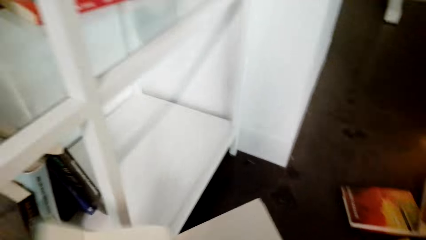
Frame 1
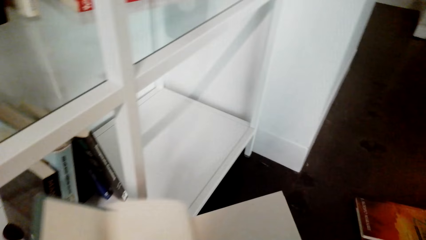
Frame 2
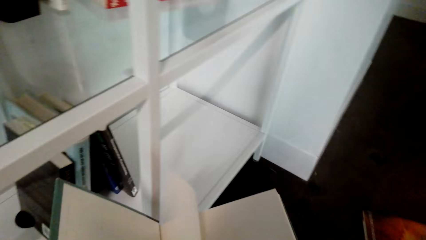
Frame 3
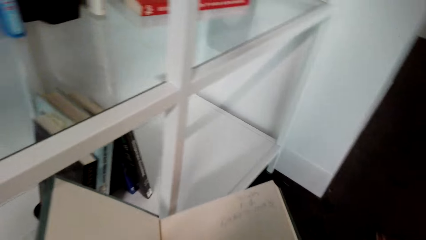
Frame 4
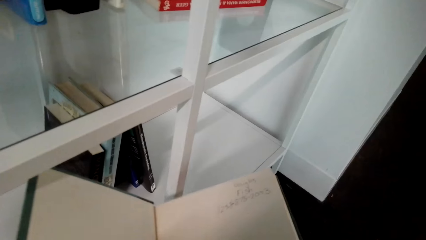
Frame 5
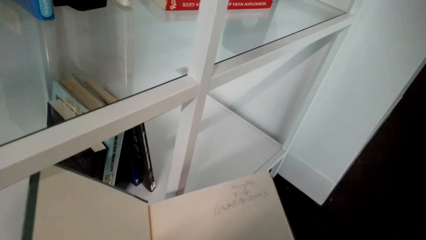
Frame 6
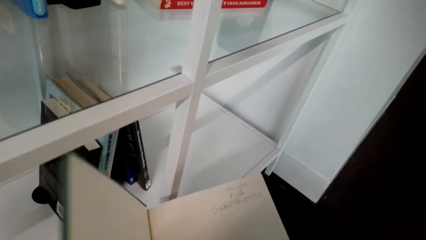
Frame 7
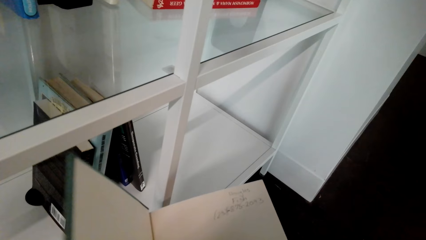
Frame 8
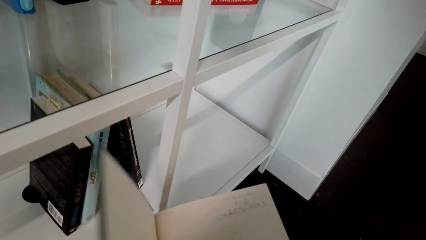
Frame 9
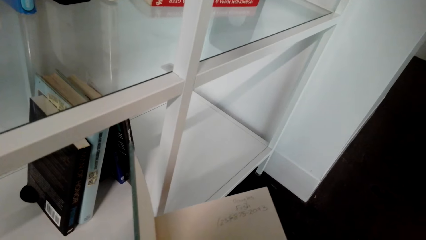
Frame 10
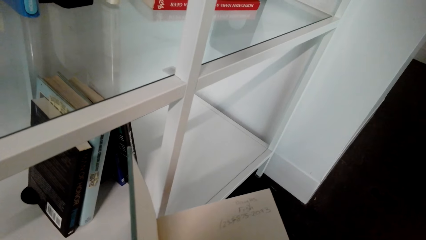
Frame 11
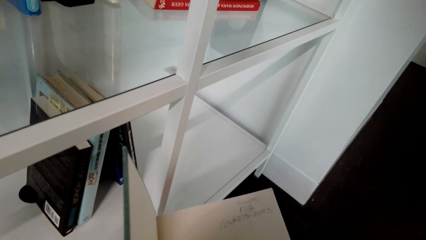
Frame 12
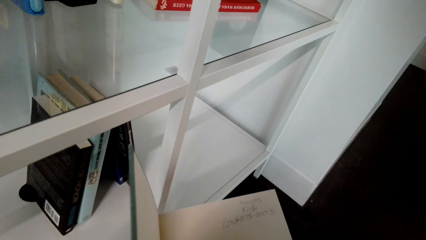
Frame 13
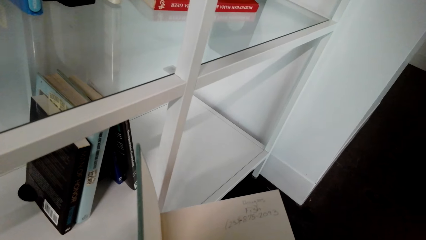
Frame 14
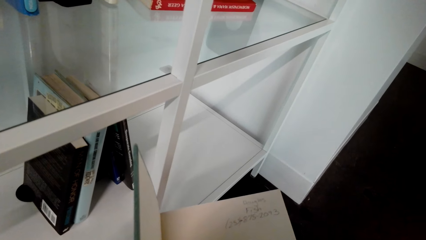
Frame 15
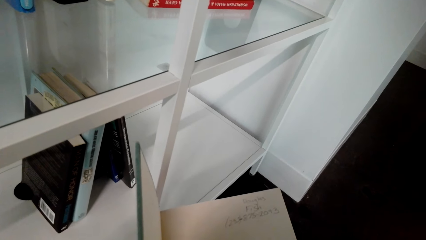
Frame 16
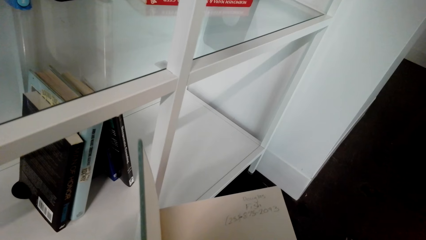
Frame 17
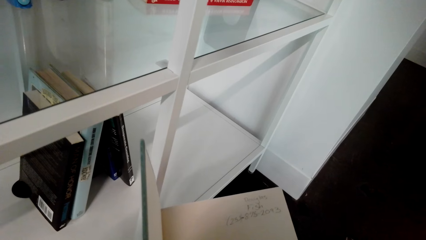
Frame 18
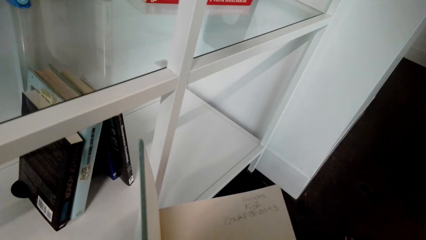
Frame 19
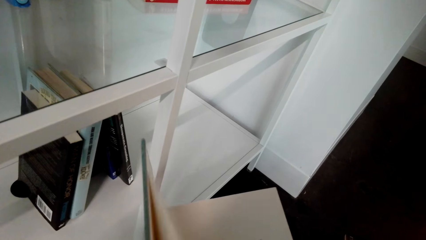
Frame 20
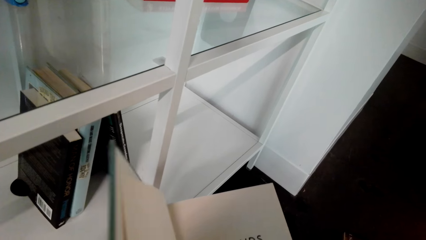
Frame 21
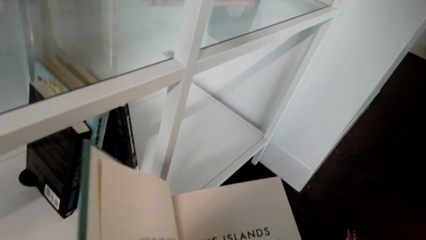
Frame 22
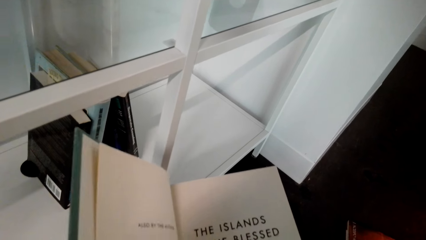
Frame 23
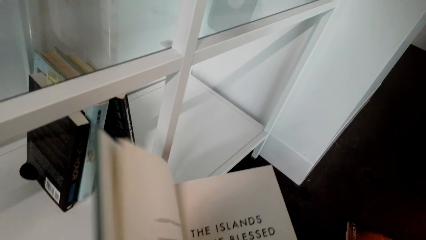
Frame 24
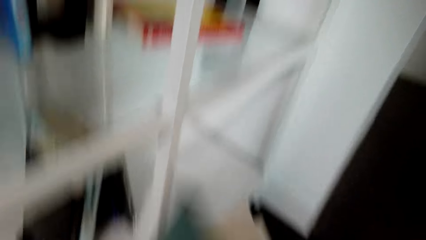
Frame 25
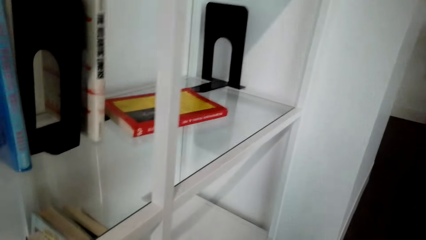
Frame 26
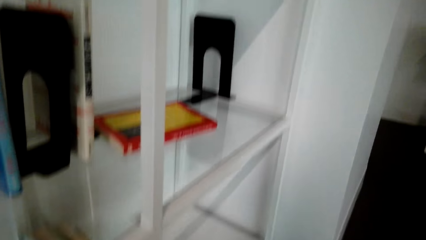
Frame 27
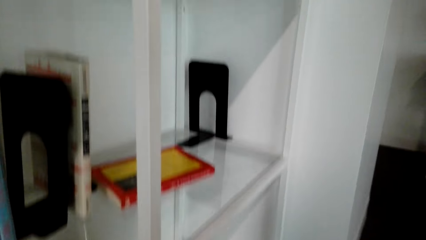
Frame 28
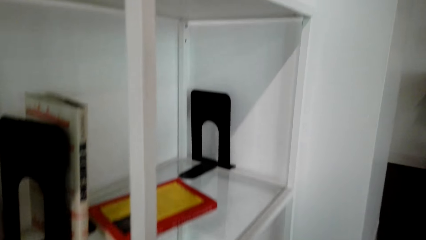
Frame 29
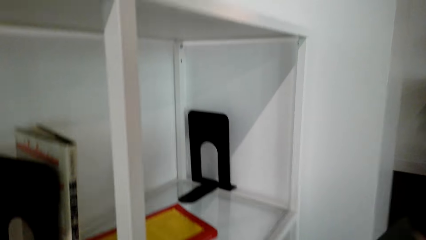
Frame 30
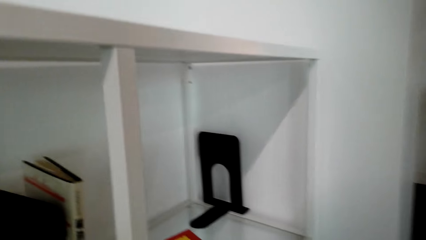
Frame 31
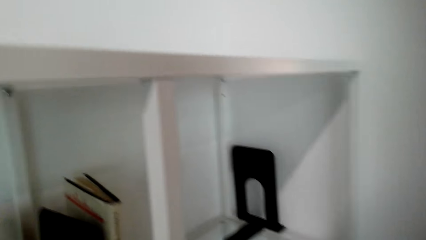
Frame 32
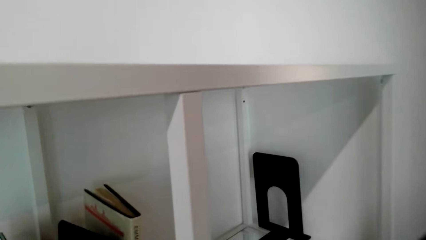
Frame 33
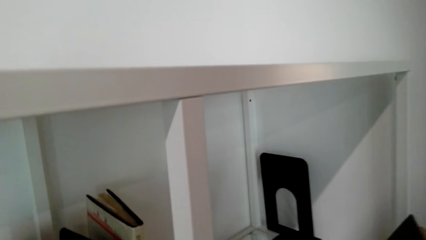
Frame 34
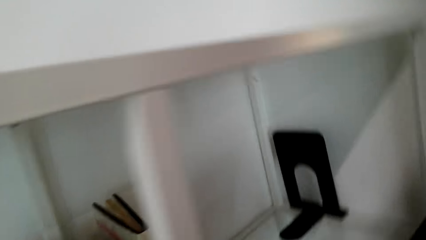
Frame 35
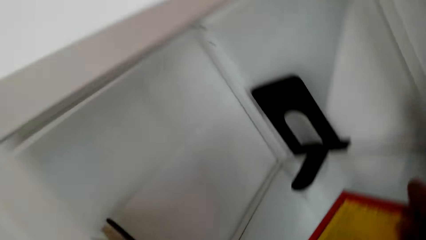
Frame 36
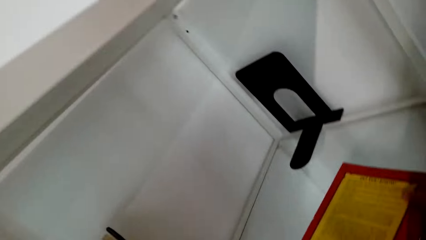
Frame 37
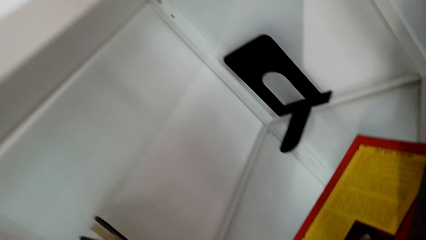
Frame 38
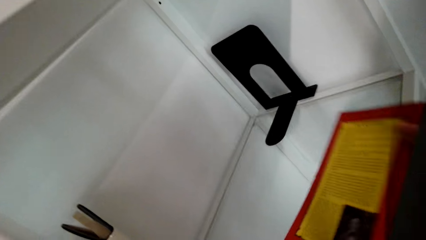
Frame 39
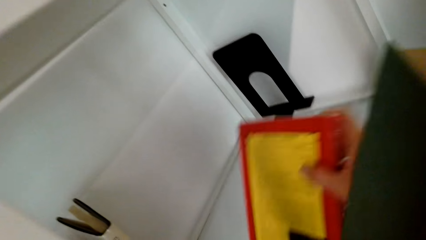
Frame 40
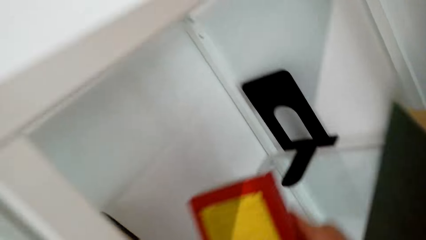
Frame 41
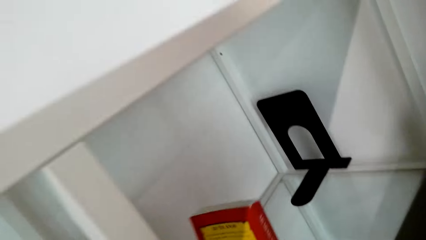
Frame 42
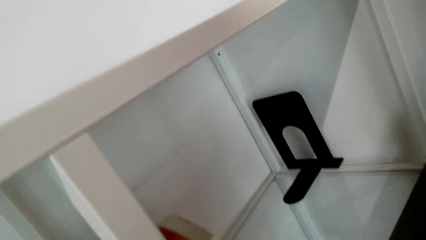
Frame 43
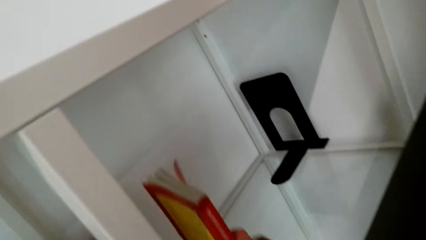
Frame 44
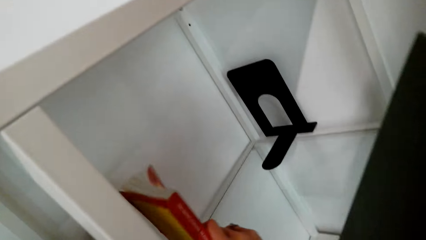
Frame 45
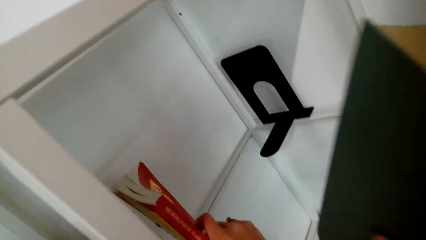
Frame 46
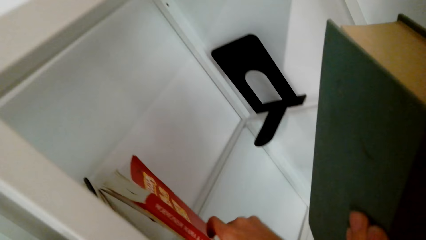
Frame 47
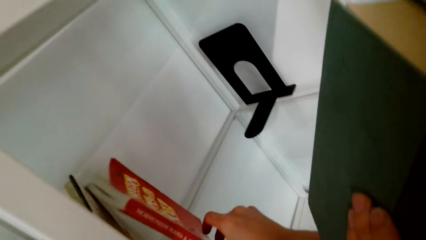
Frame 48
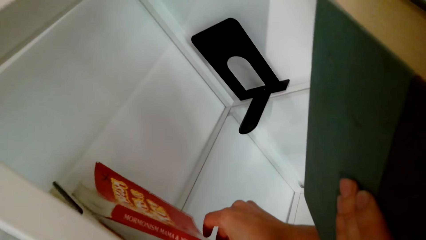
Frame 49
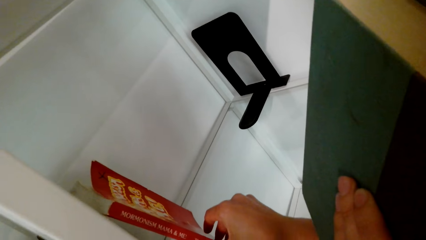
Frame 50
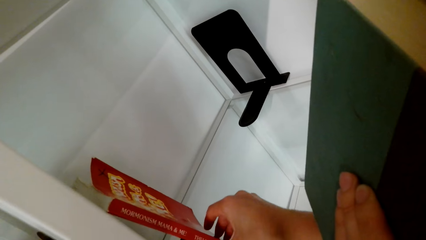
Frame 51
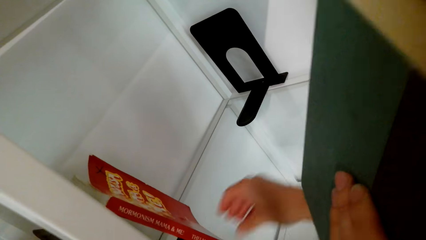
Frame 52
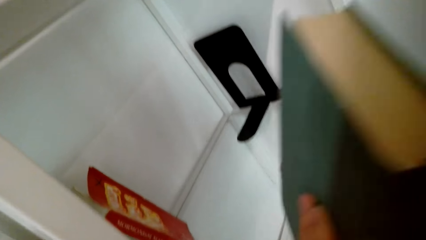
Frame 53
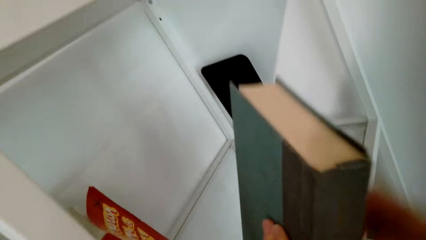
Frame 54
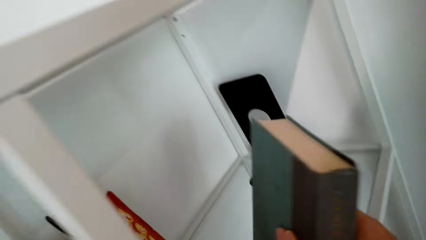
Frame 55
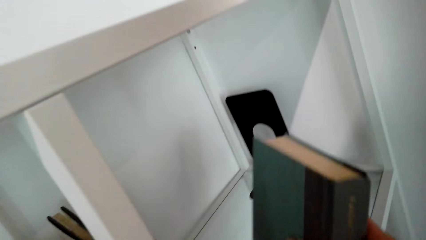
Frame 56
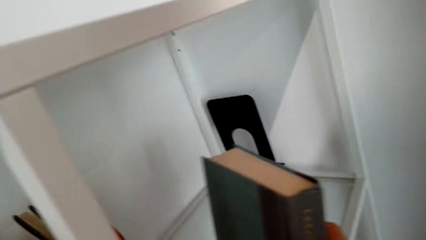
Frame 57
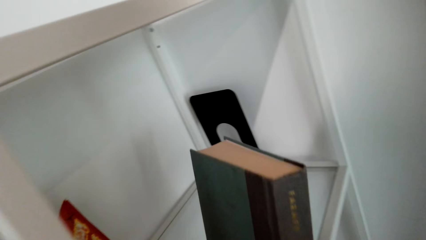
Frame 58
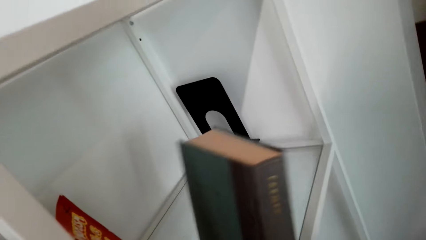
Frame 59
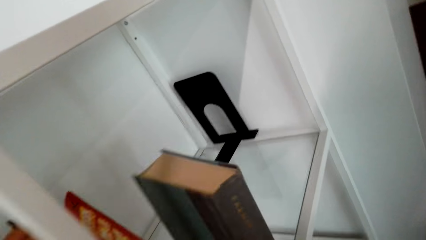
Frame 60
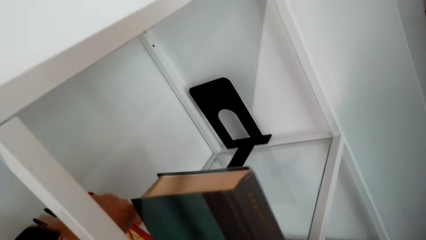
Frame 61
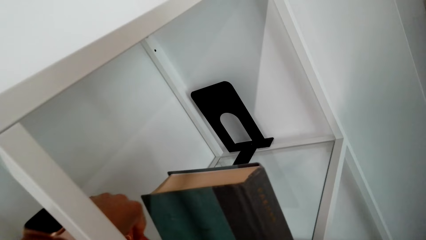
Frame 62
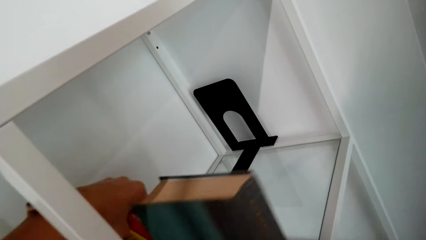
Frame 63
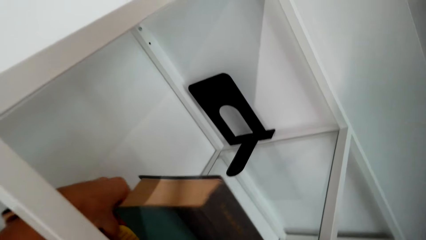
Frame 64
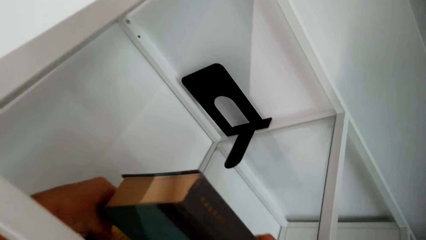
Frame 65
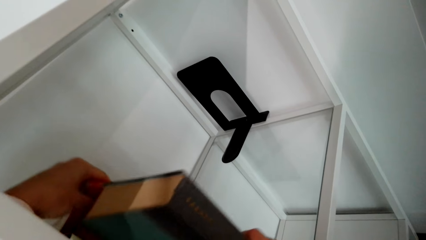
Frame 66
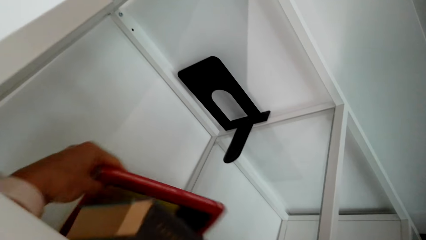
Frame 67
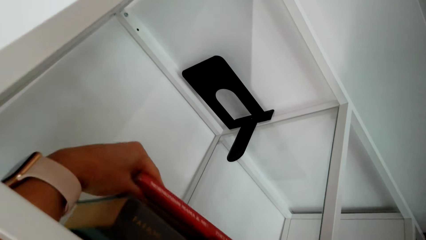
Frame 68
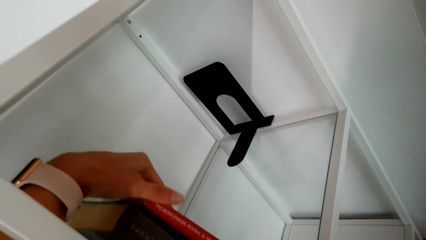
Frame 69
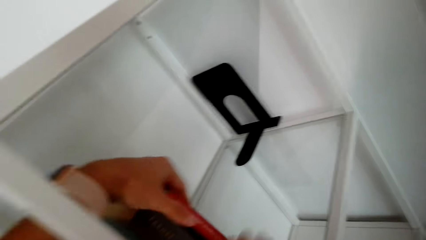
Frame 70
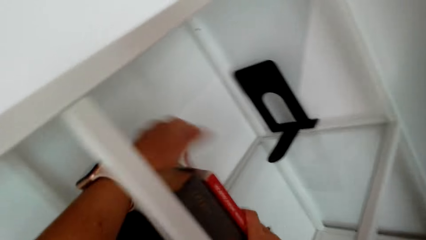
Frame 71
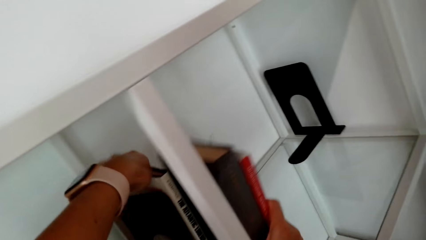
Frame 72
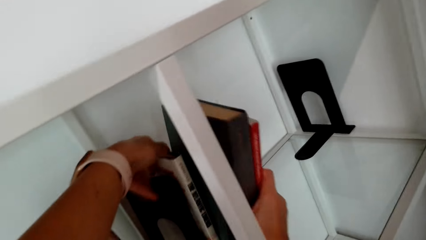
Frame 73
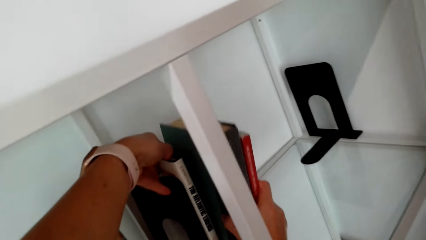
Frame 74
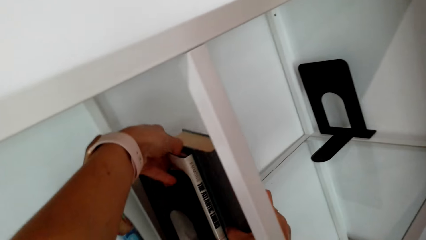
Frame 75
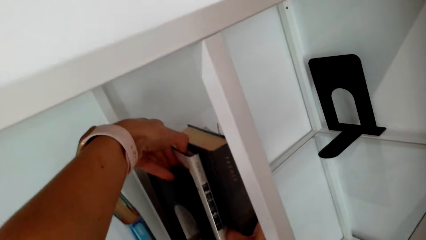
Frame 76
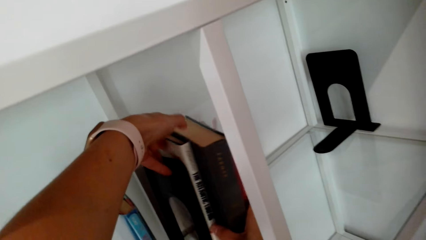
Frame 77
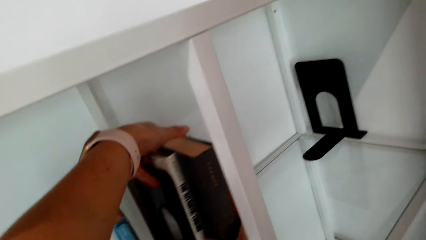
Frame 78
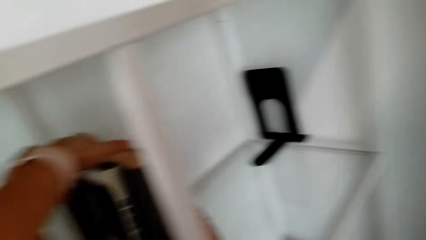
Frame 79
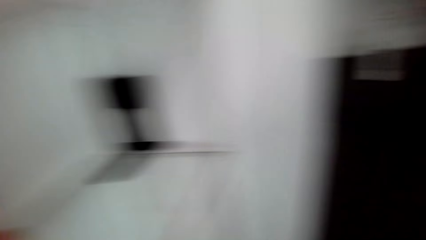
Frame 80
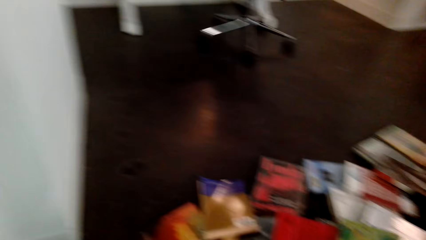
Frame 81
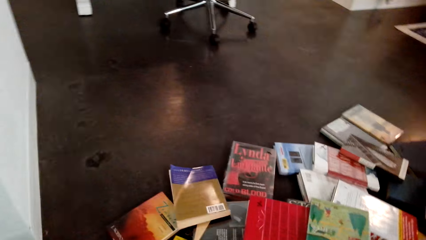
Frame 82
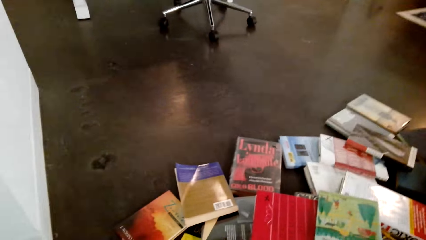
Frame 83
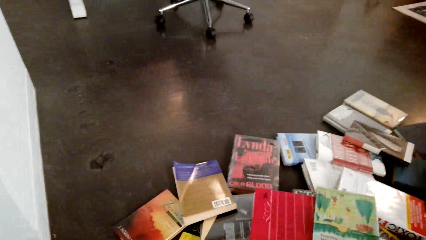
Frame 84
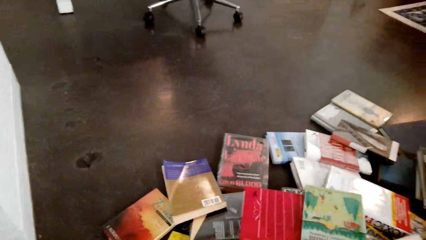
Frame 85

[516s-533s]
The camera wearer opens the book. They align a book in the shelf. They arrange books in the shelf.
